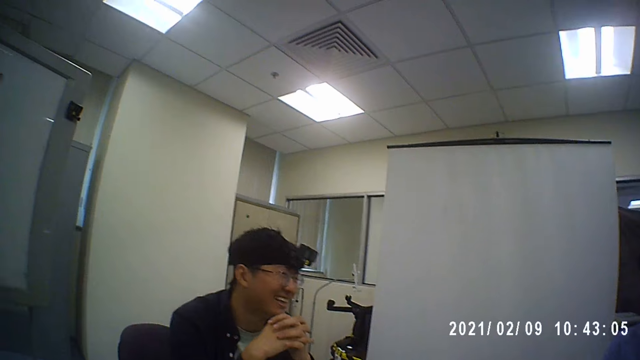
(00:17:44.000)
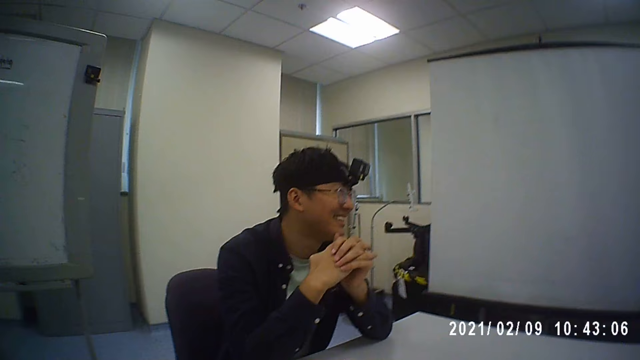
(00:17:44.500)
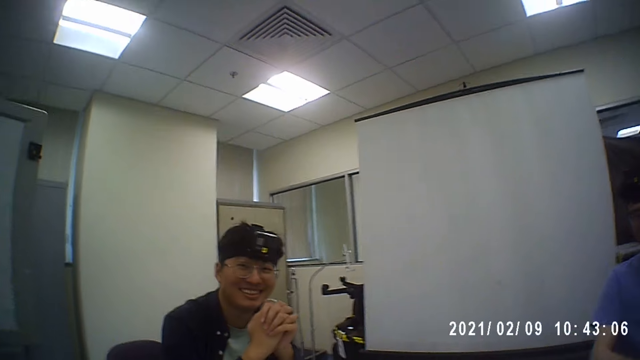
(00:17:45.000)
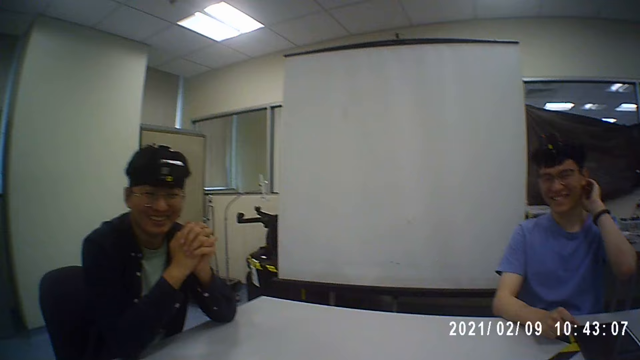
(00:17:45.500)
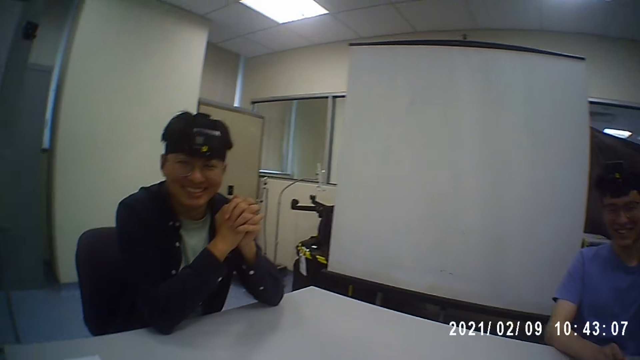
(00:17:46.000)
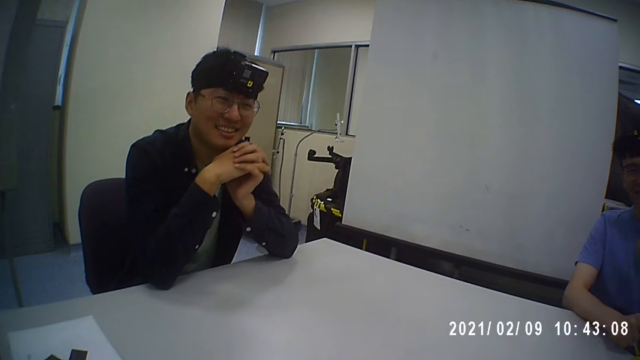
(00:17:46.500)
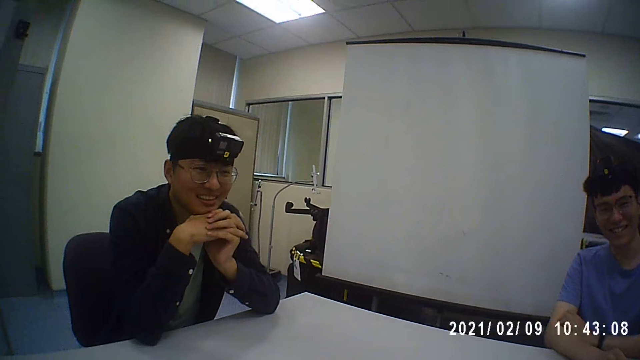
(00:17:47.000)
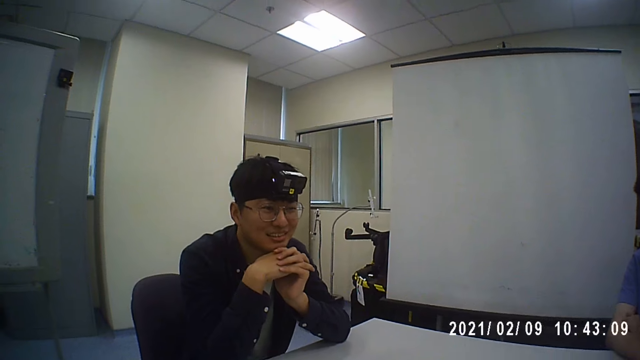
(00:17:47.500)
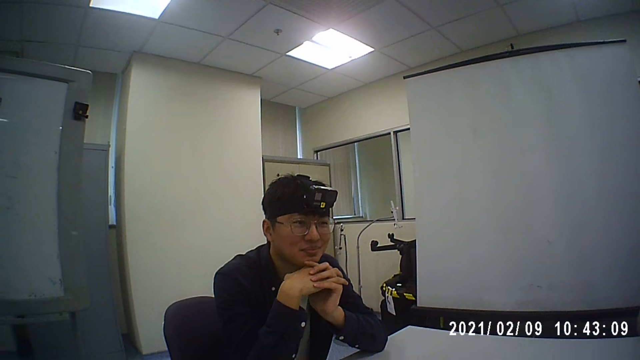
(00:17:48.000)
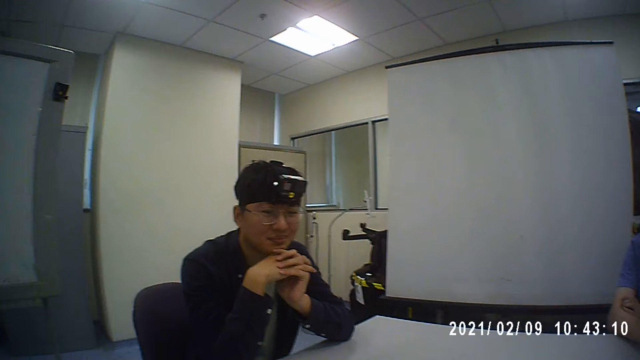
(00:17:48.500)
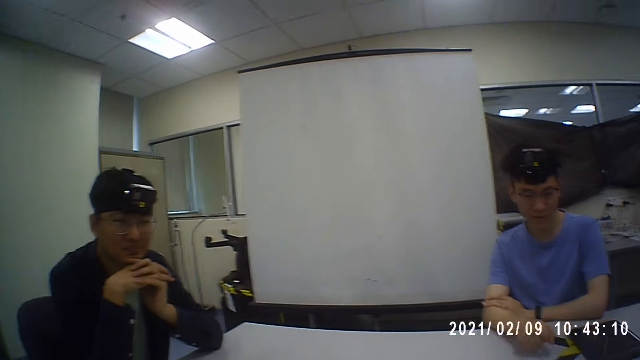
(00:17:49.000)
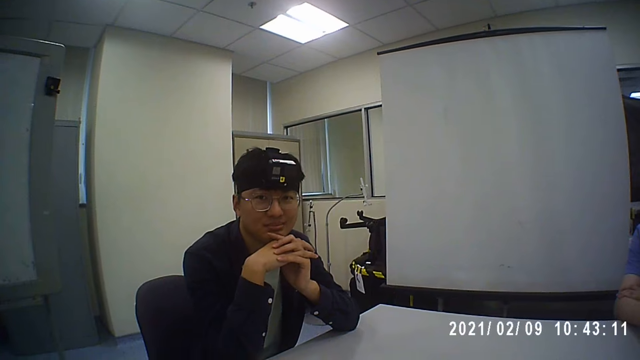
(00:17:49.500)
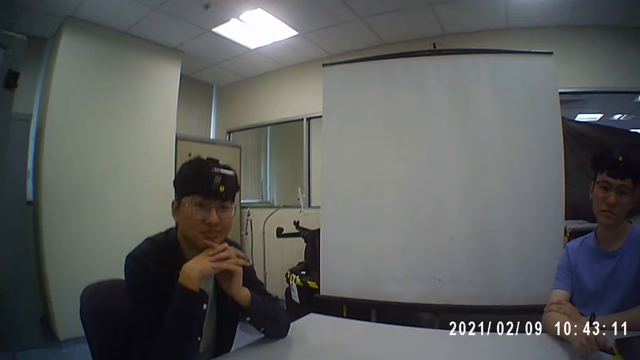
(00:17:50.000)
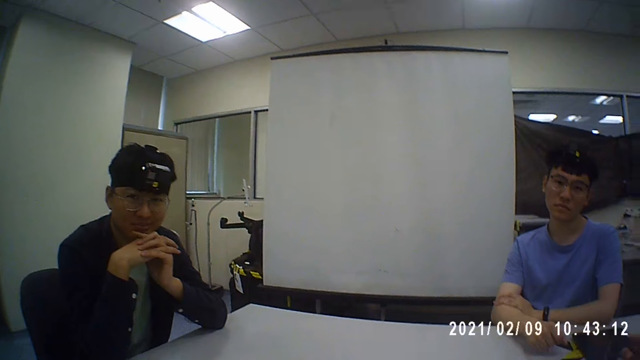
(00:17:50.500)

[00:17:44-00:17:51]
A man scratches his neck with his left hand.

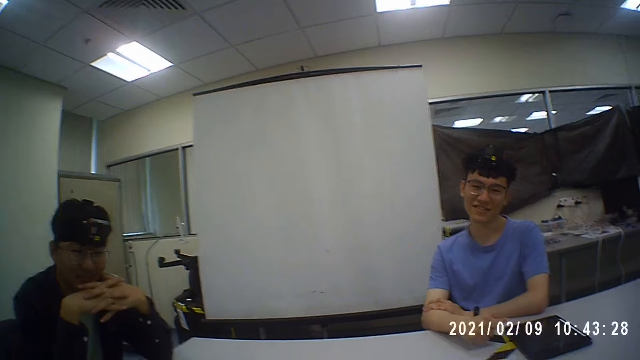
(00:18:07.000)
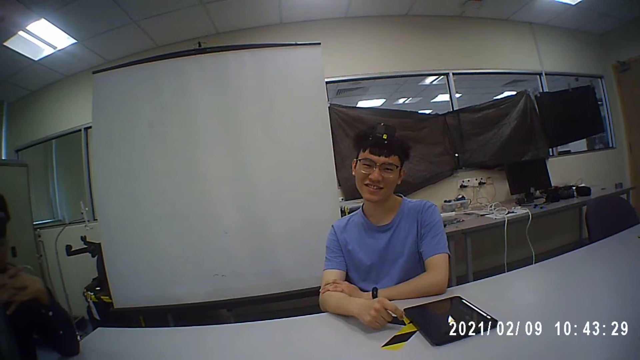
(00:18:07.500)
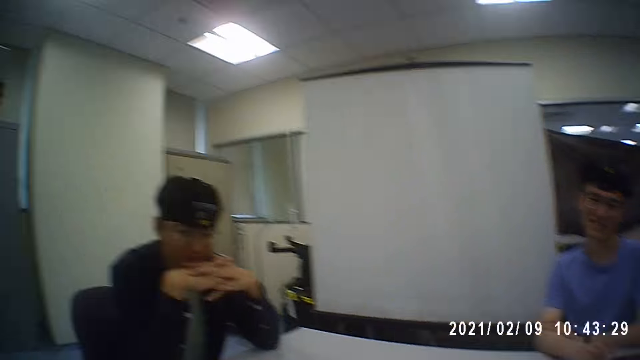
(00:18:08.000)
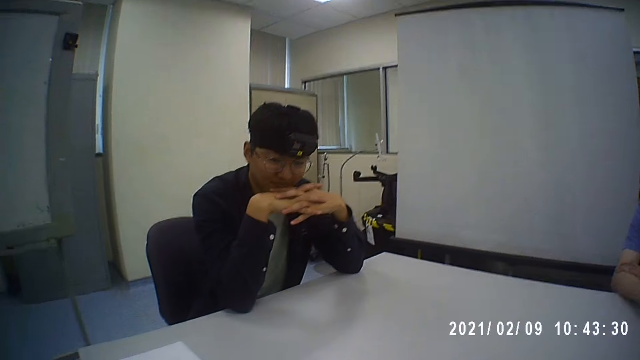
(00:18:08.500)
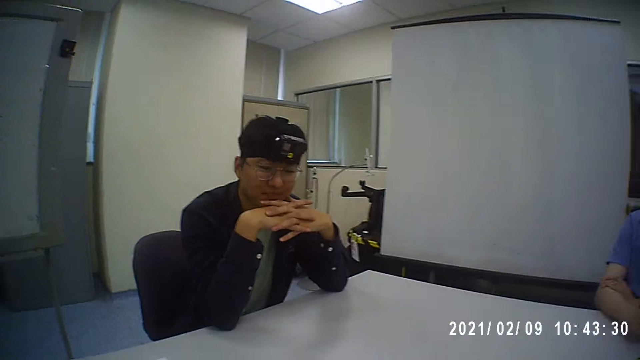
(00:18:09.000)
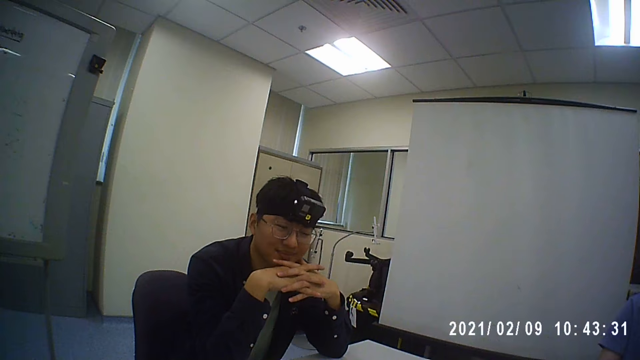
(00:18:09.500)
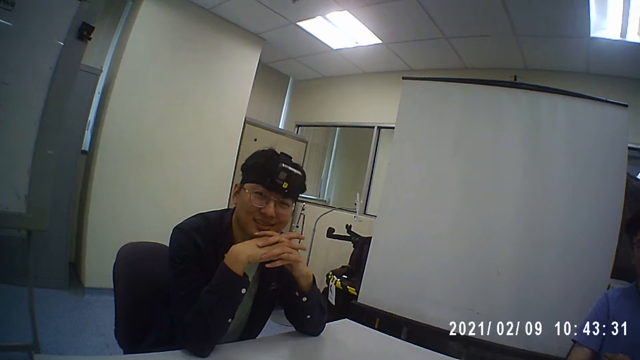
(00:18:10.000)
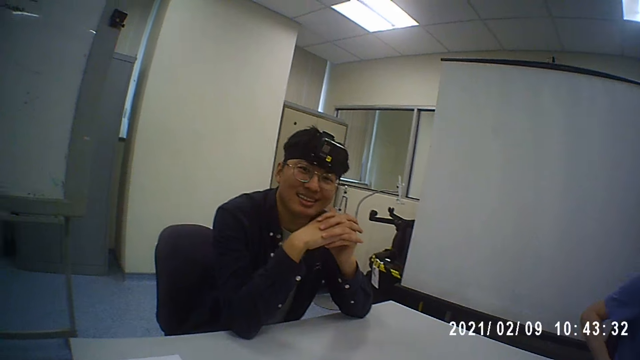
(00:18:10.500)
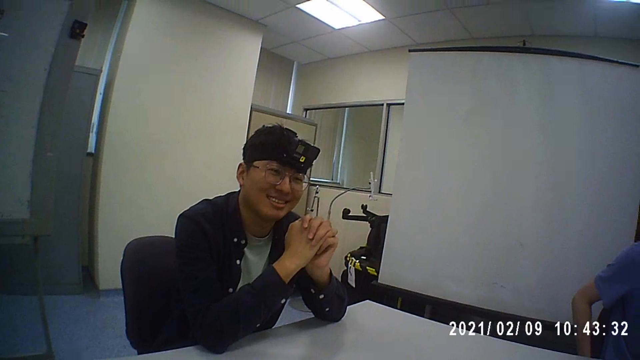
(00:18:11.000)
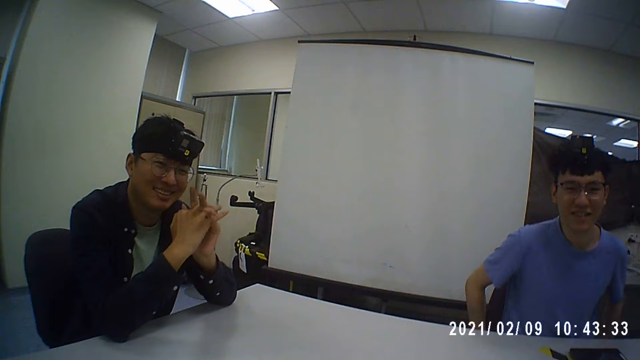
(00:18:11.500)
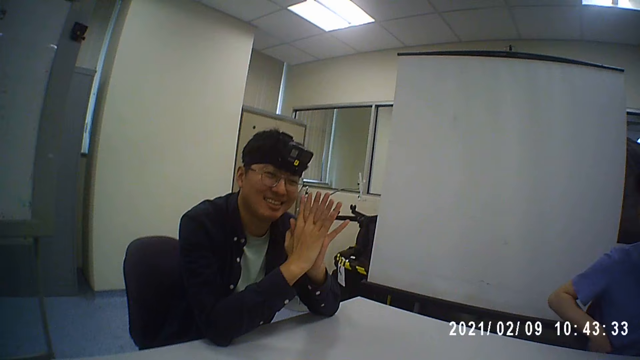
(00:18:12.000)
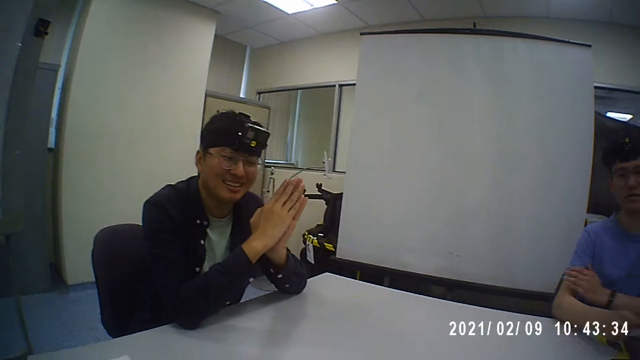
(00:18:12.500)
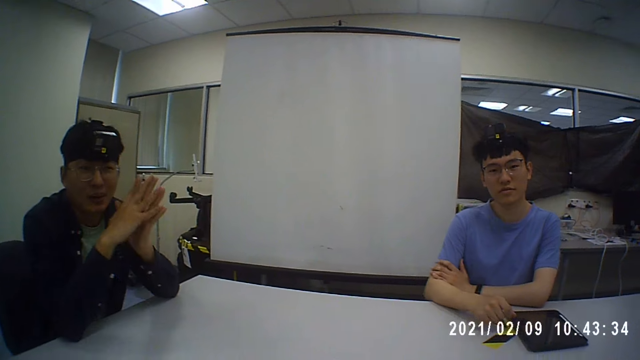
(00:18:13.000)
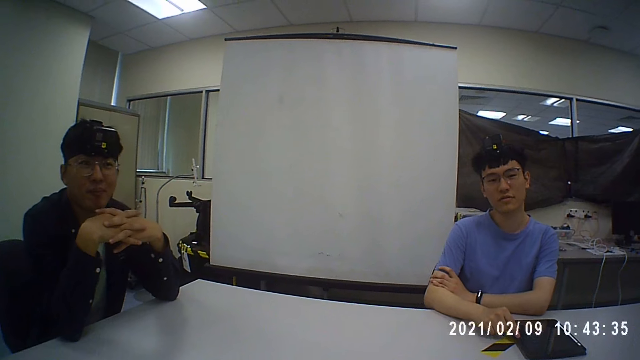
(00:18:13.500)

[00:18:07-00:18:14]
A person puts the hands on the chin.

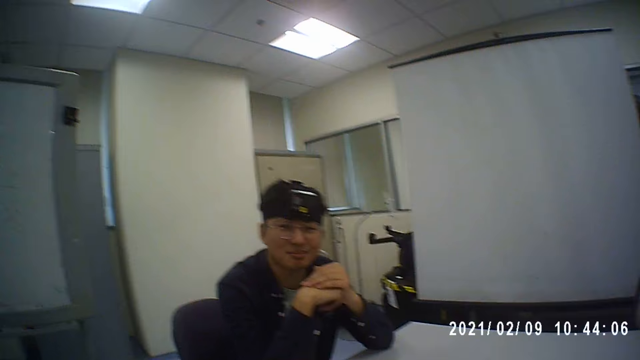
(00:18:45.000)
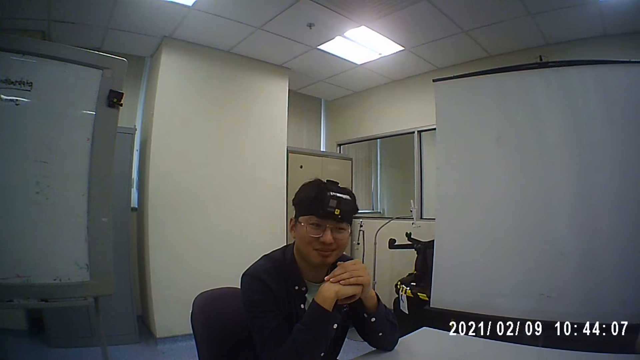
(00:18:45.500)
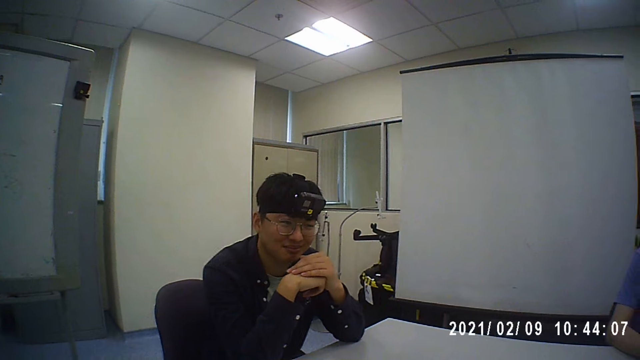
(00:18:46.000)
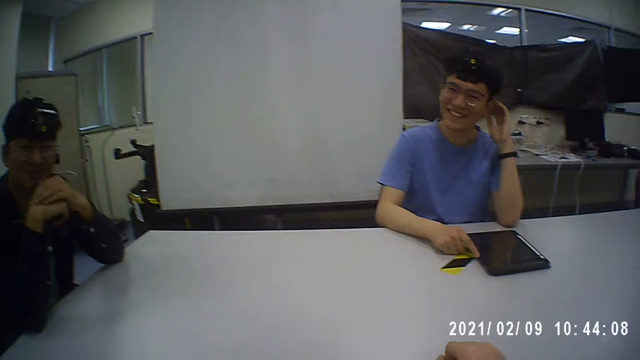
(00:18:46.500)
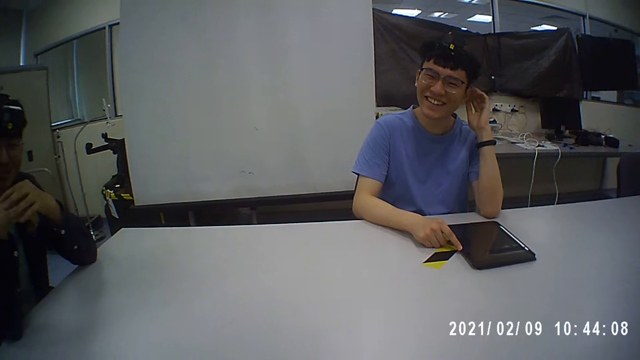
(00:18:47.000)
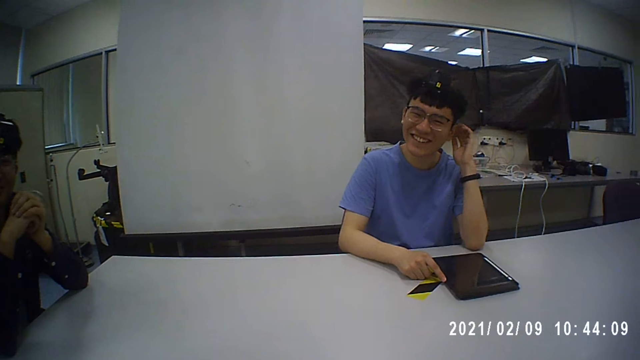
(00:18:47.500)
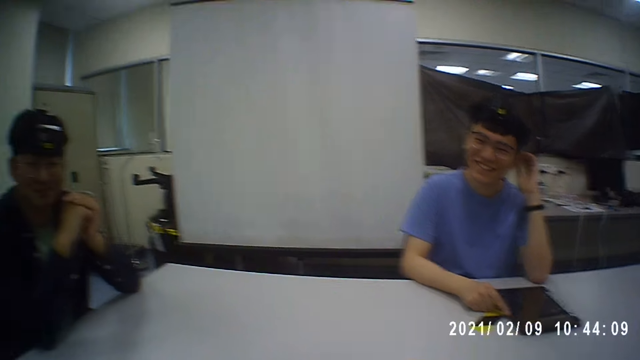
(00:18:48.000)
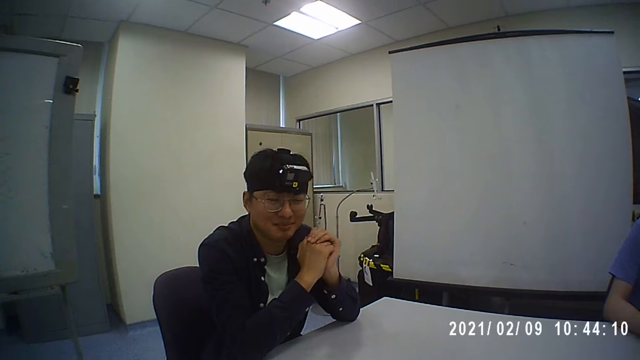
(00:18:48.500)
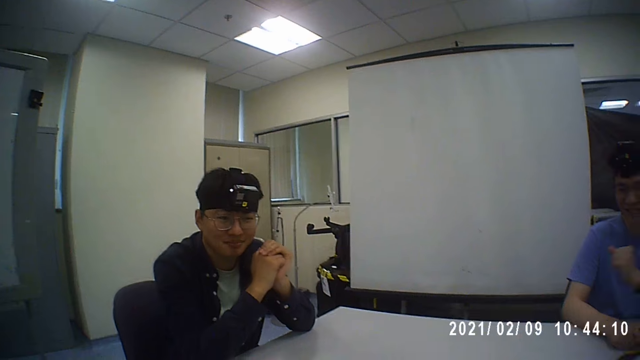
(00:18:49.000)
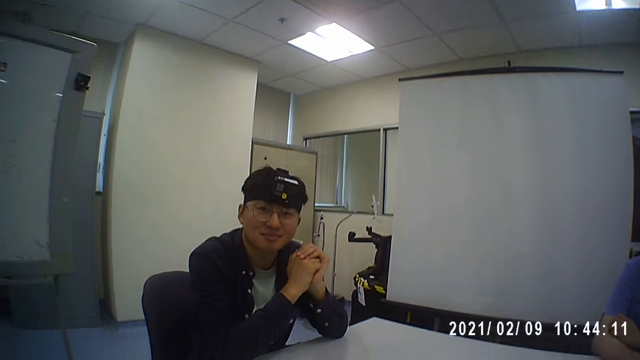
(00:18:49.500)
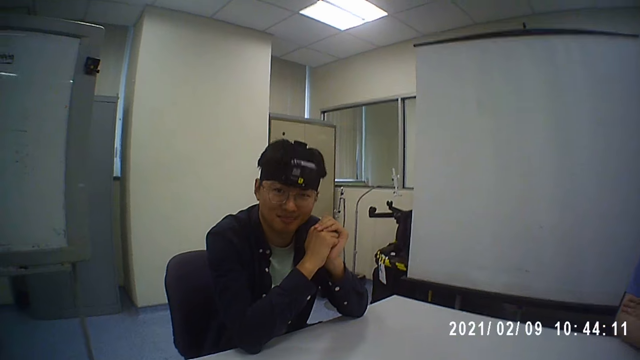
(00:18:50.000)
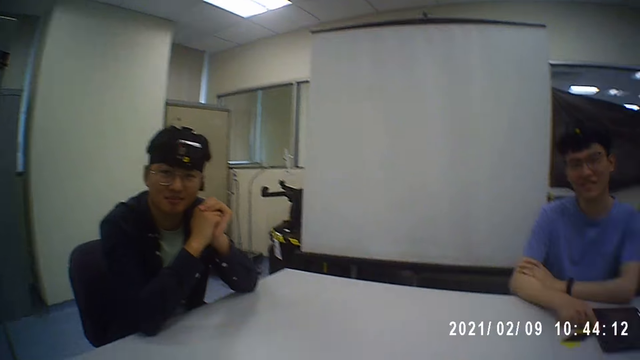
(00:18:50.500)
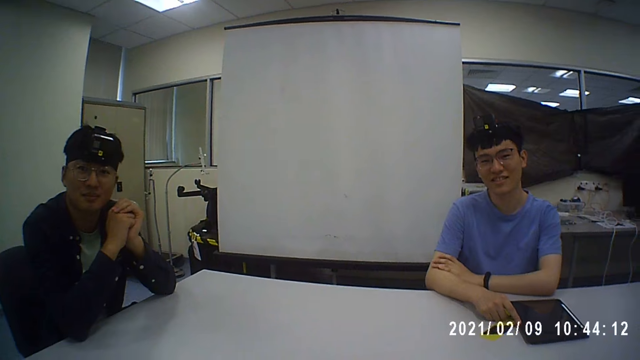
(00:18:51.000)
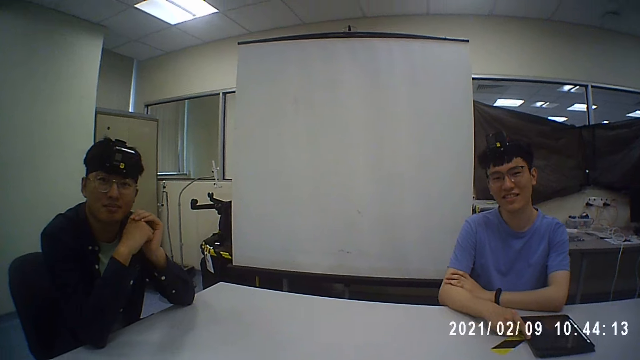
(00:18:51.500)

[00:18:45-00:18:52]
A person scratches his ear.
